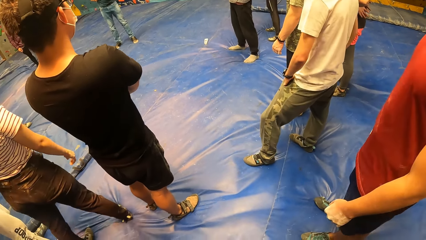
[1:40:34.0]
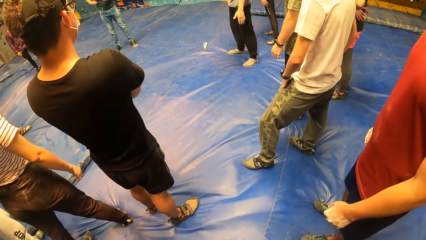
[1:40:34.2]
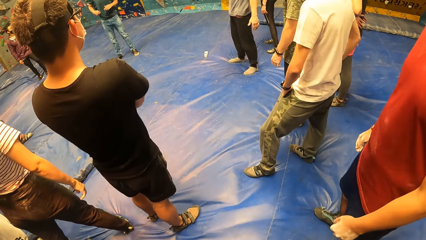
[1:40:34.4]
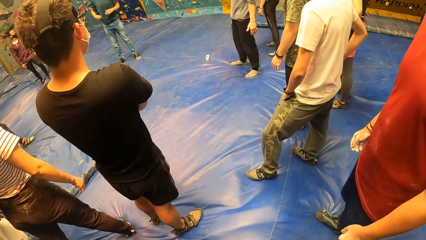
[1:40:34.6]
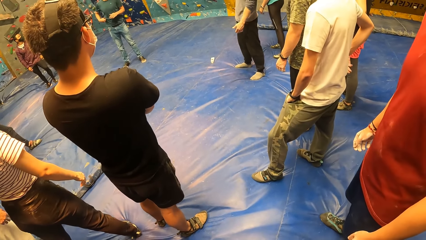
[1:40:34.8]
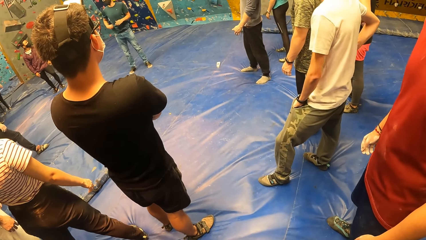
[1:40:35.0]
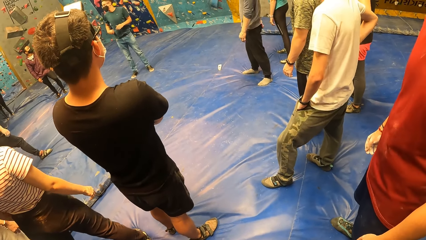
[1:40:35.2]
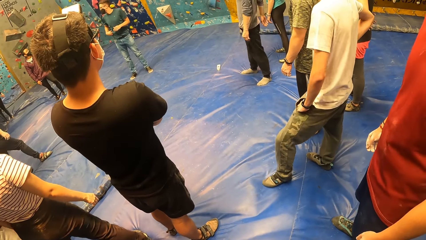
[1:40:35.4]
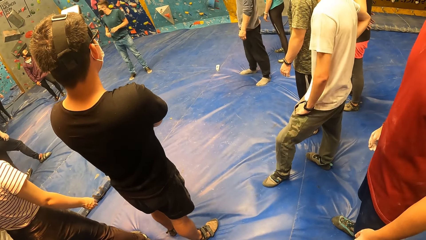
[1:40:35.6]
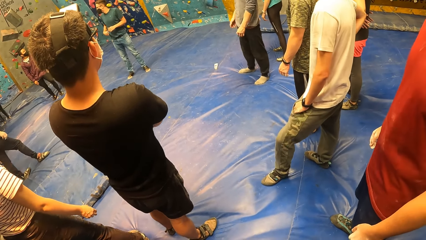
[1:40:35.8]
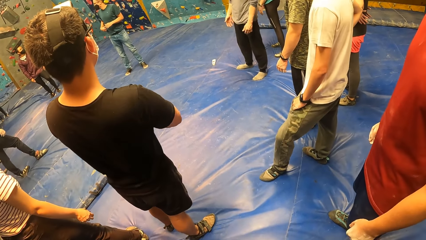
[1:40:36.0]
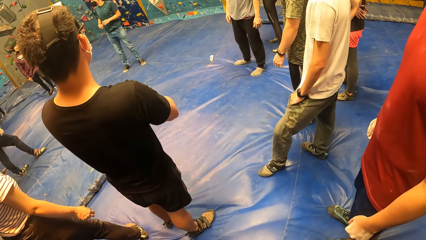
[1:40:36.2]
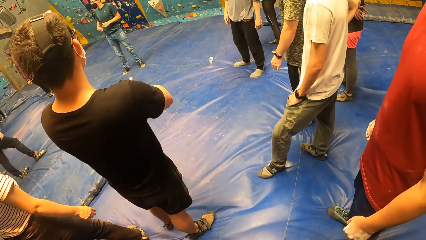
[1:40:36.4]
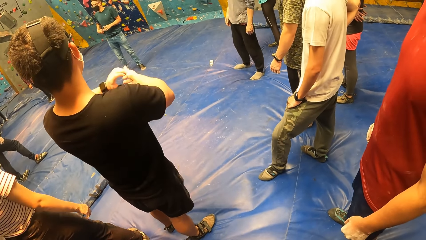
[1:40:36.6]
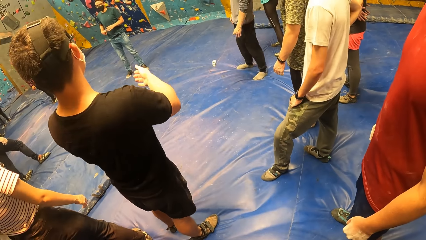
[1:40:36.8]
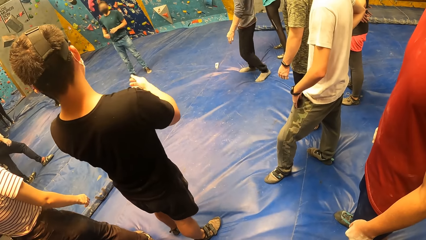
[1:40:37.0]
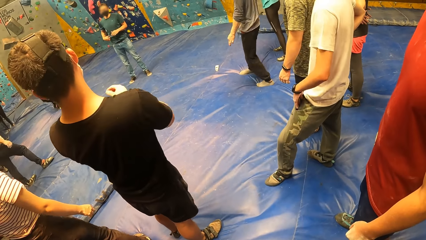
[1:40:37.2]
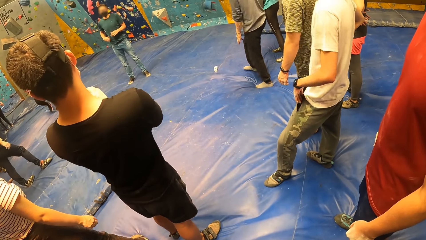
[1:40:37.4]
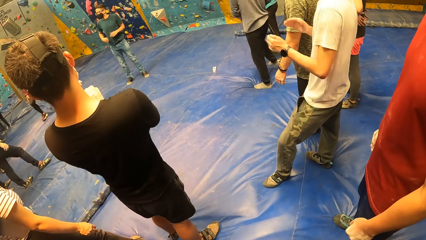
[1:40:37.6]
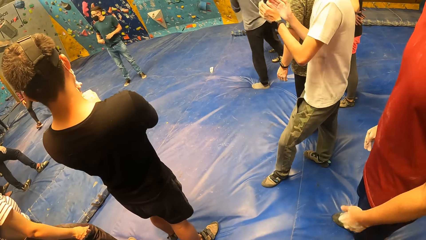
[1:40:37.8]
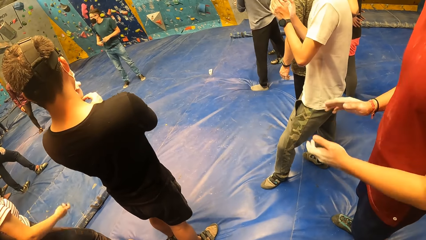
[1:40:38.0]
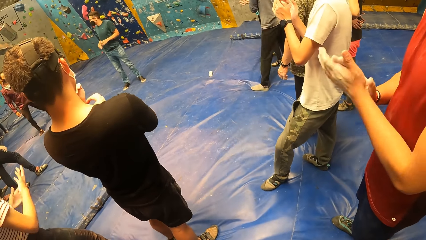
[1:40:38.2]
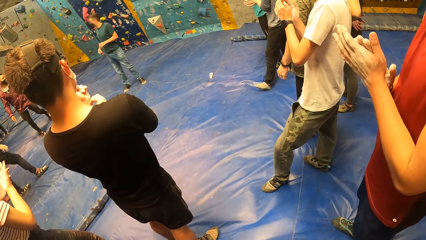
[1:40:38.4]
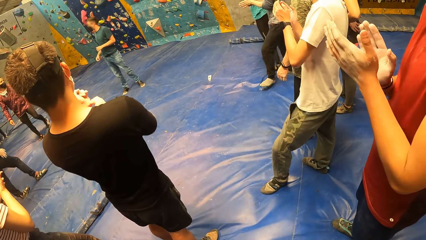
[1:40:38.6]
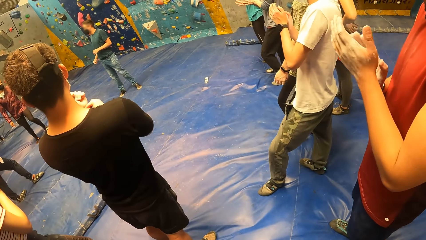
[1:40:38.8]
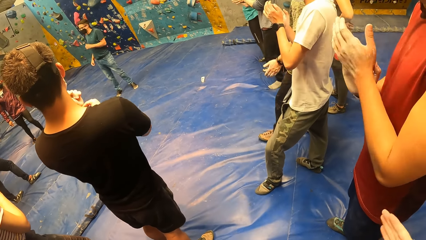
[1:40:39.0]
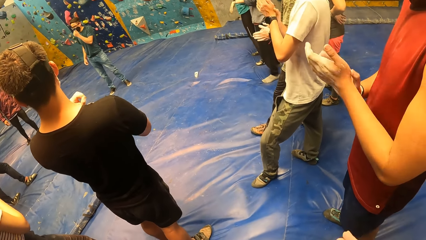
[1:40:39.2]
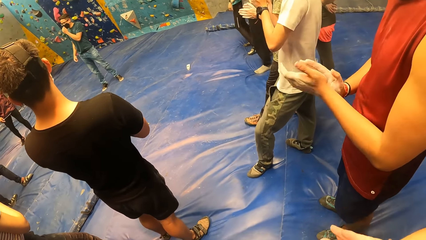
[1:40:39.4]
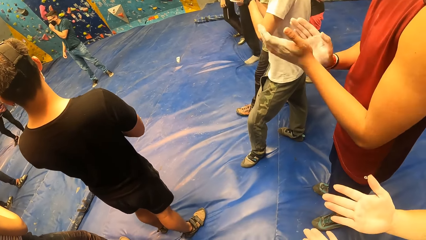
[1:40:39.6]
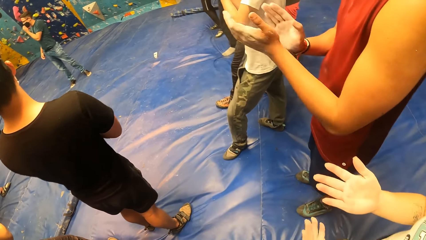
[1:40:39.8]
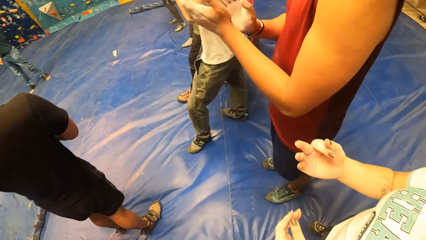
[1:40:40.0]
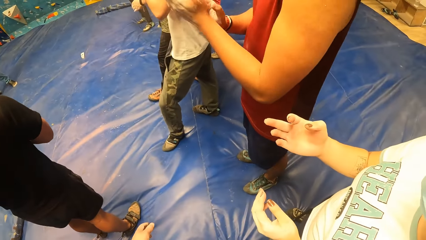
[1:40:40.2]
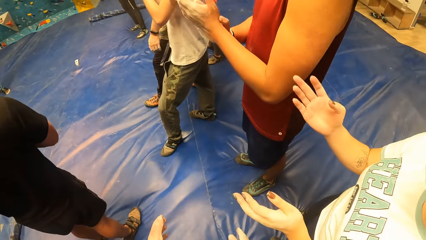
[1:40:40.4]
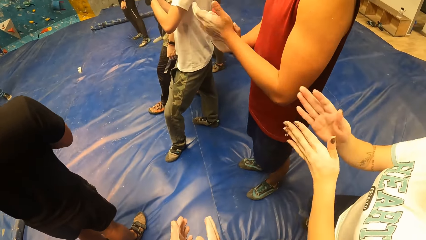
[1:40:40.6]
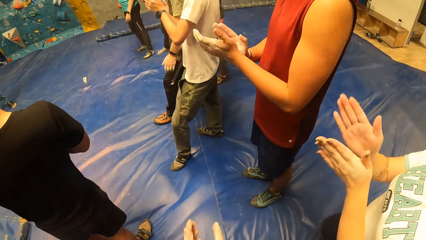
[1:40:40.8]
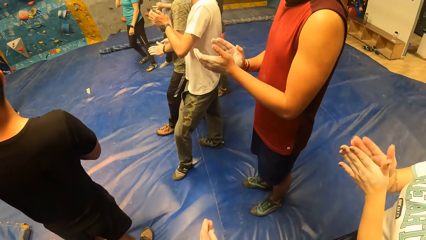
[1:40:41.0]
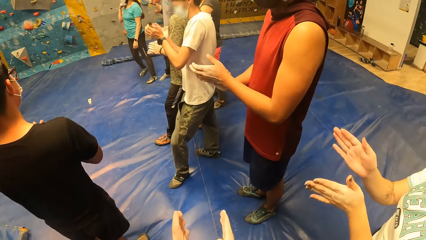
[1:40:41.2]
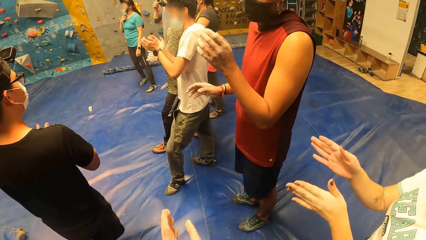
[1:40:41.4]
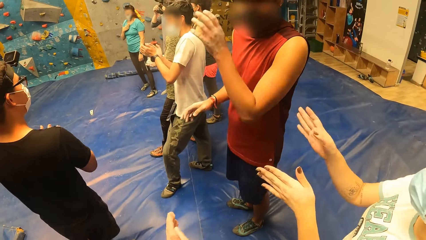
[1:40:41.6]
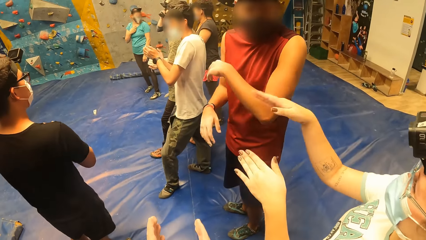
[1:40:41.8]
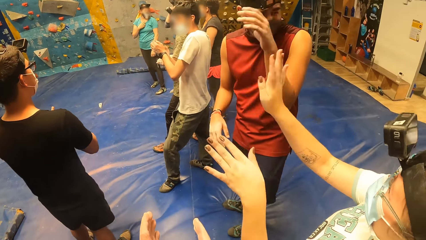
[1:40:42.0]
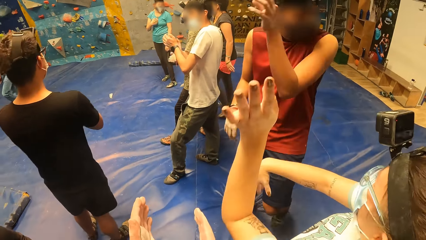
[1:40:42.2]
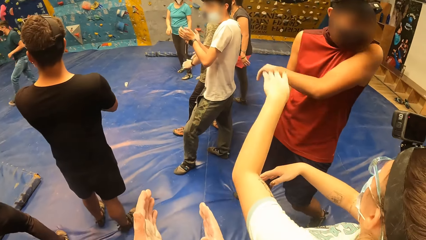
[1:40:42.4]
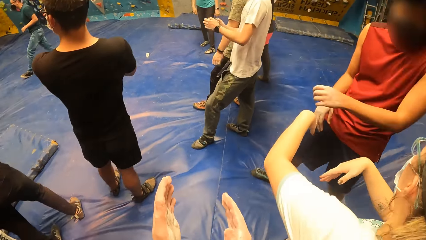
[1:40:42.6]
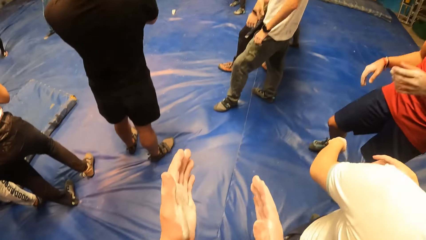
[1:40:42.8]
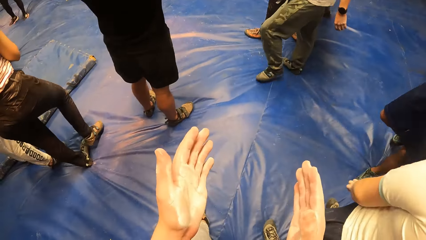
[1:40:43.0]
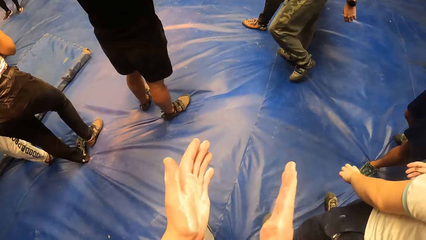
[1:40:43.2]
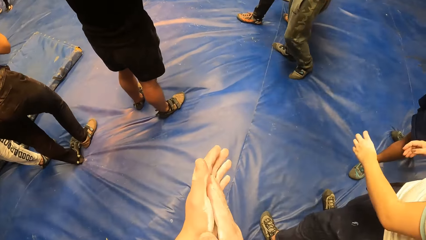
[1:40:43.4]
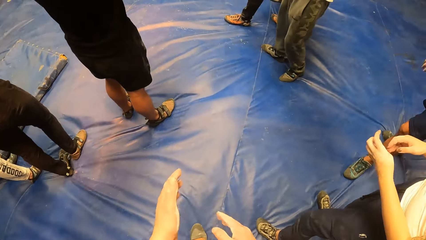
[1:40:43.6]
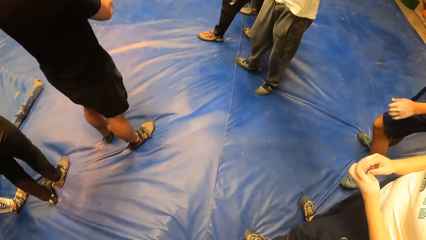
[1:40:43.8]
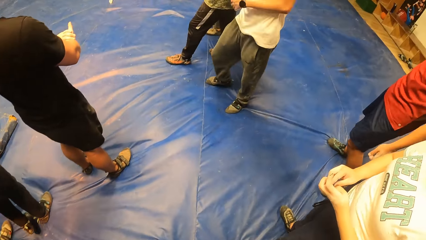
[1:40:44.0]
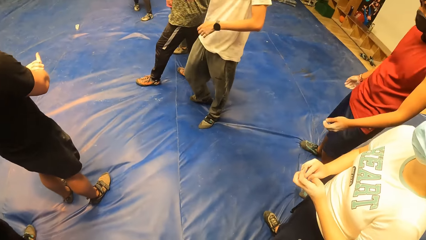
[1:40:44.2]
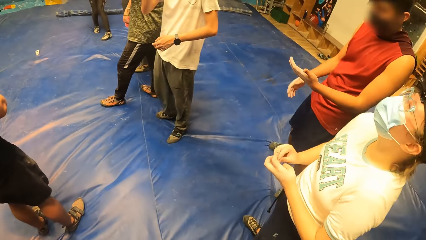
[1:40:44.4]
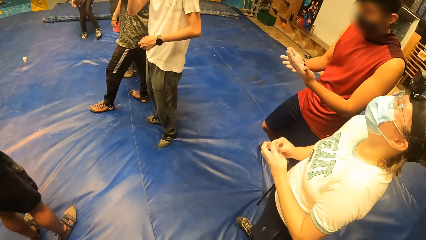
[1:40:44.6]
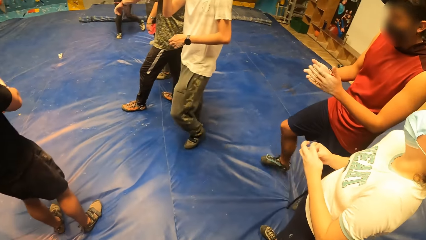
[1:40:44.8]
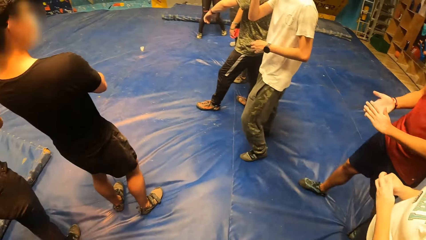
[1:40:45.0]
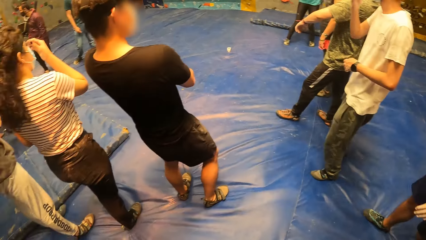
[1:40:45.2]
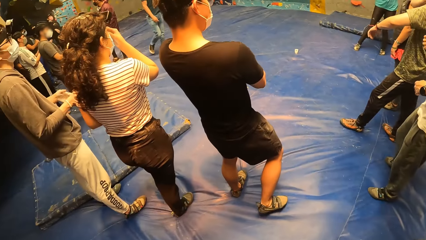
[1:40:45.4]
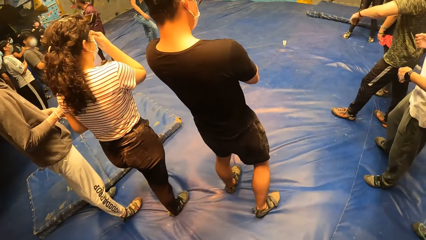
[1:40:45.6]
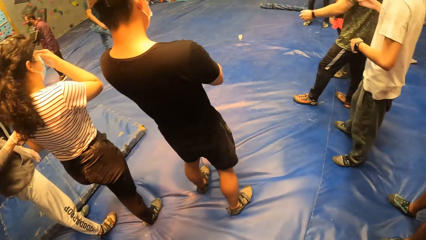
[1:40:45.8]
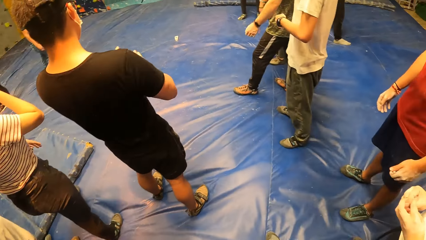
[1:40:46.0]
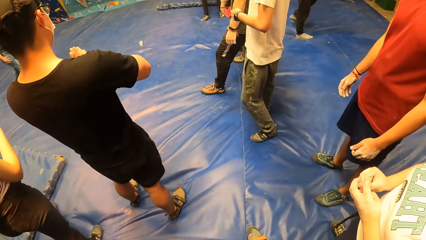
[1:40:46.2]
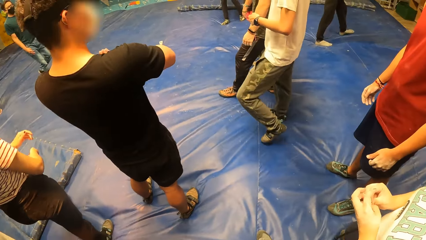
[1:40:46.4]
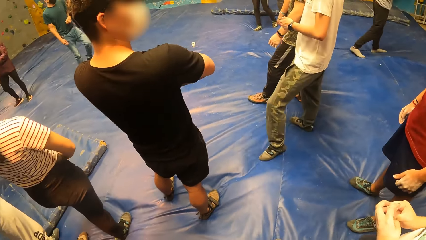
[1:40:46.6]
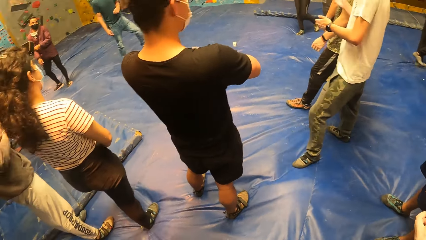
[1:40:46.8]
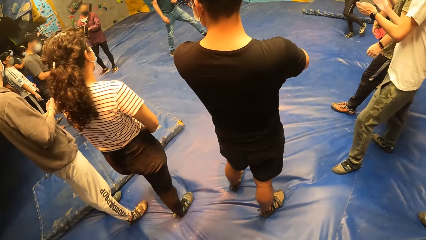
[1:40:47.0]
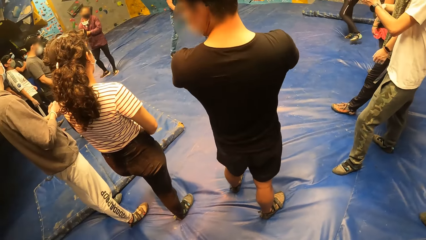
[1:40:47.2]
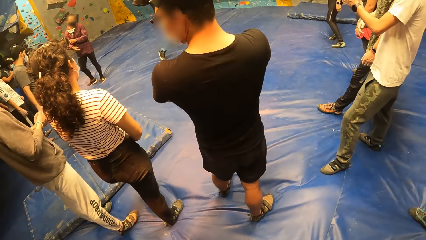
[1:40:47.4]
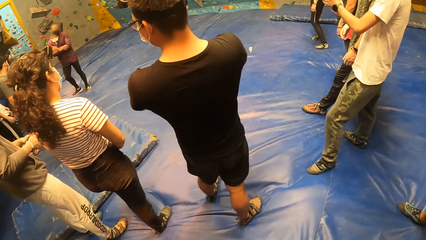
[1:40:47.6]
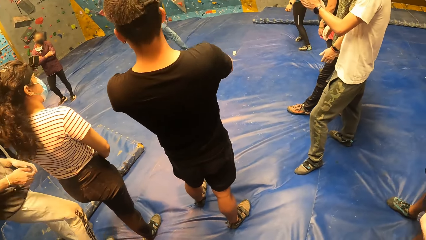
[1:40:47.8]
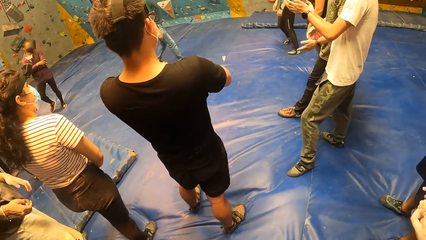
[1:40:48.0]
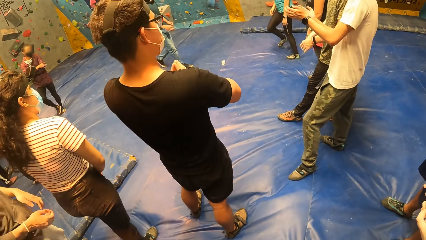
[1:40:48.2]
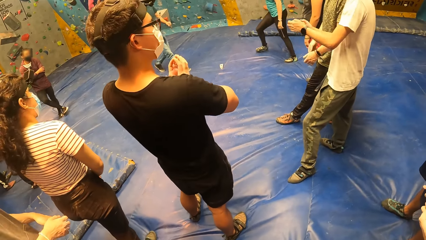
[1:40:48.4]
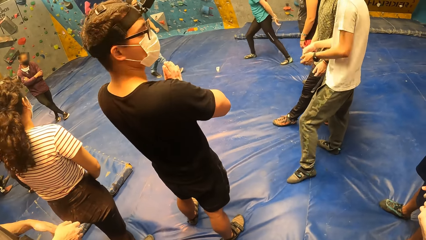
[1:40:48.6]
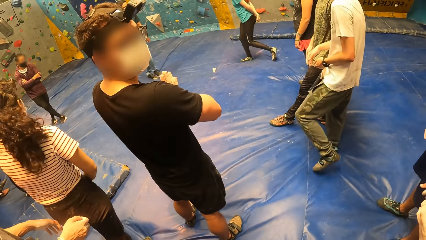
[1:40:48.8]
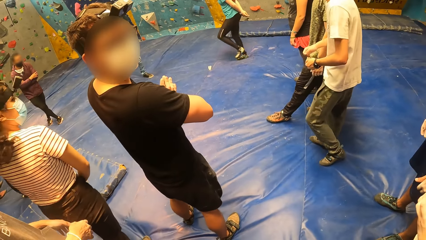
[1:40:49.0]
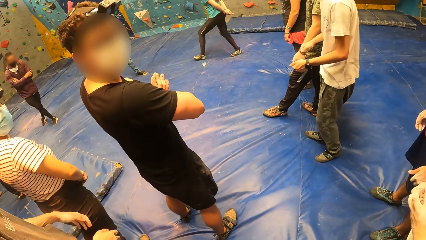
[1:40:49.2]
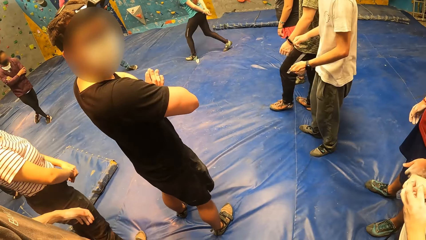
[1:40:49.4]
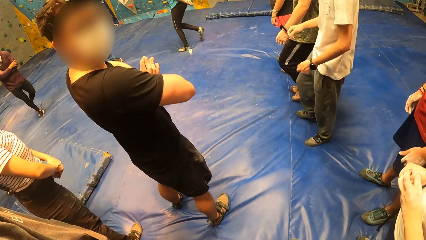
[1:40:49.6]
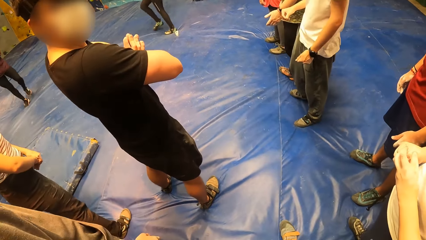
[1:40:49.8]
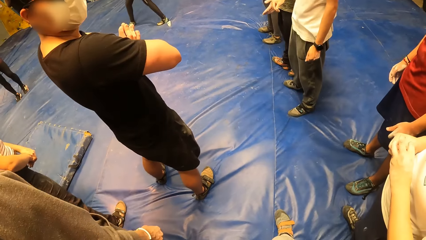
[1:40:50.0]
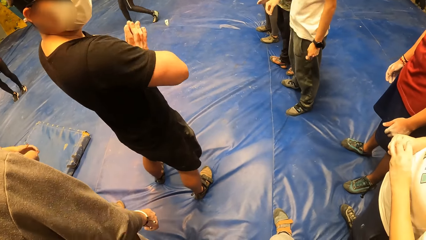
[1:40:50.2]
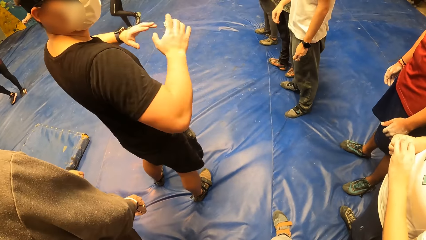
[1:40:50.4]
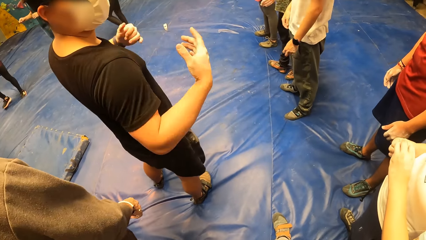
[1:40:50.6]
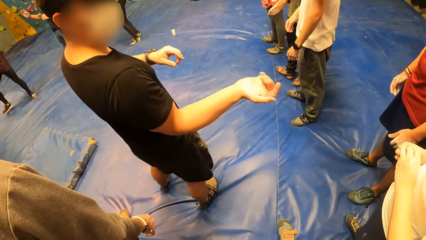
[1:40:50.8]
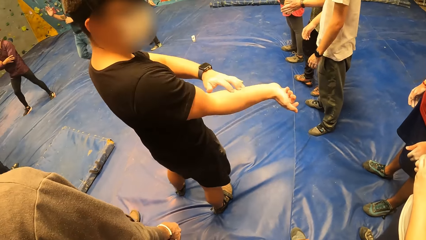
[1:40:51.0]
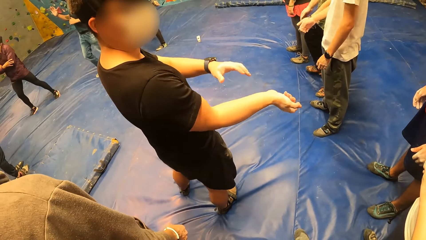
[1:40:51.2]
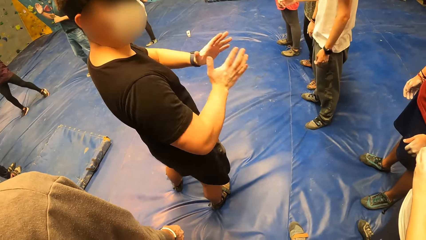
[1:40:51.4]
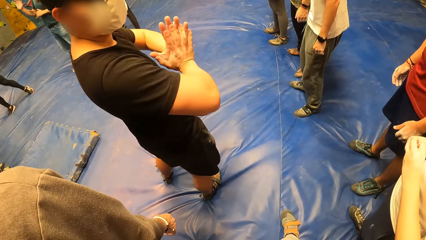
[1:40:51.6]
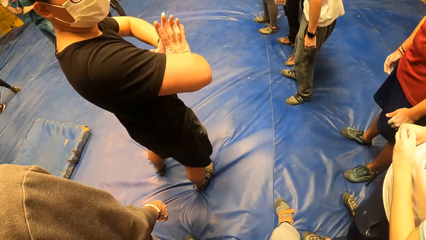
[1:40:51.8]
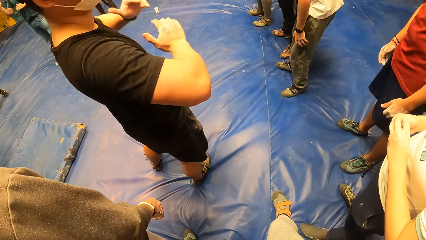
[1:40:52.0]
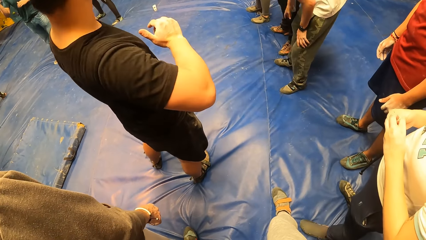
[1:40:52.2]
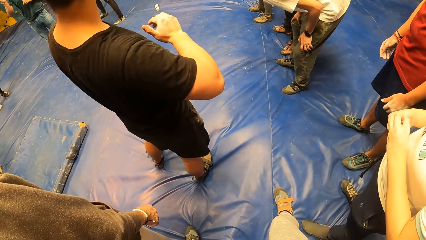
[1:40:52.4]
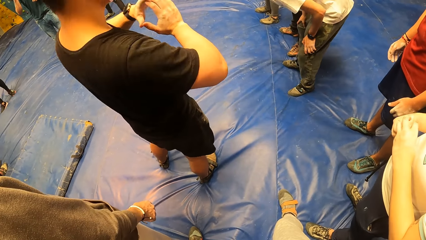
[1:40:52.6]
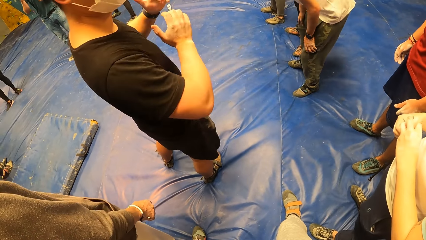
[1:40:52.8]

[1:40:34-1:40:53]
A woman claps her hand. The camera wearer claps his hands. The woman does a hand gesture. The camera wearer looks around the room. A man looks at the camera wearer. The man does a hand gesture.
